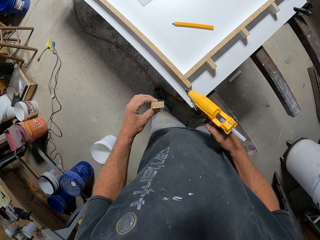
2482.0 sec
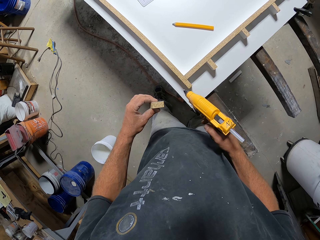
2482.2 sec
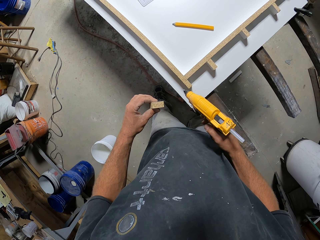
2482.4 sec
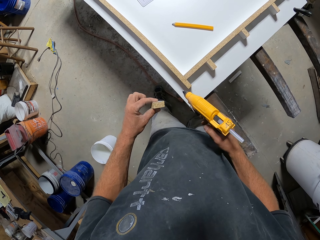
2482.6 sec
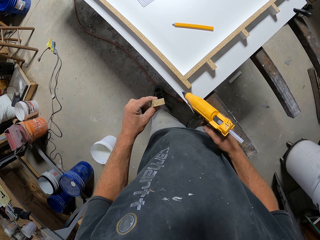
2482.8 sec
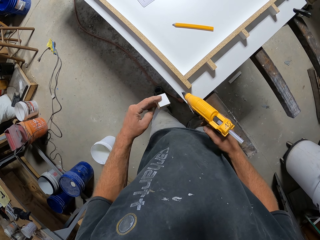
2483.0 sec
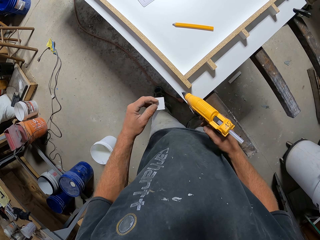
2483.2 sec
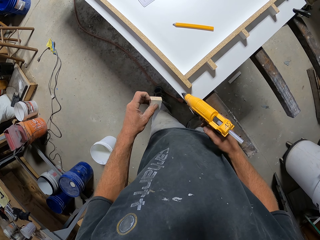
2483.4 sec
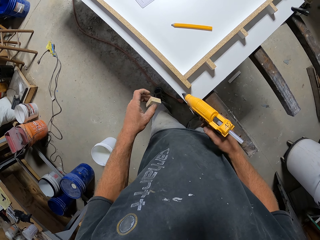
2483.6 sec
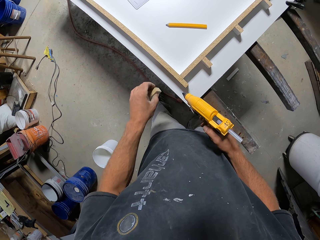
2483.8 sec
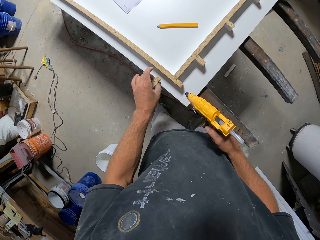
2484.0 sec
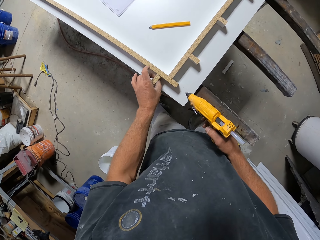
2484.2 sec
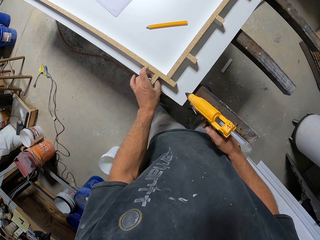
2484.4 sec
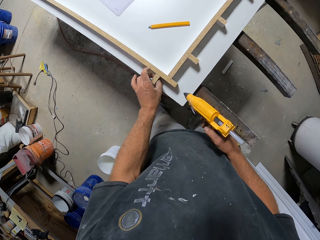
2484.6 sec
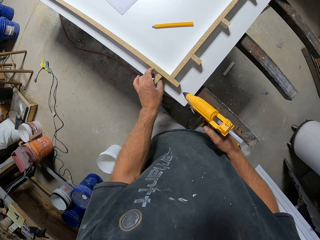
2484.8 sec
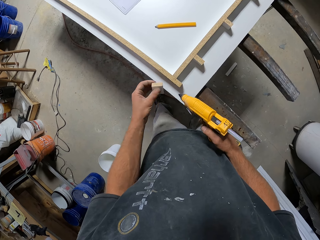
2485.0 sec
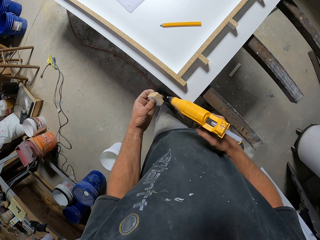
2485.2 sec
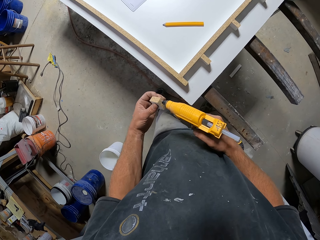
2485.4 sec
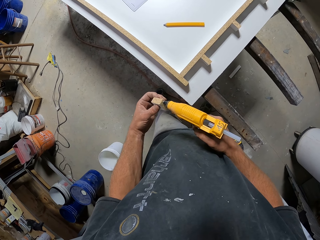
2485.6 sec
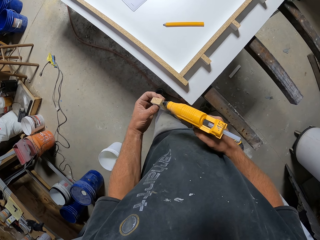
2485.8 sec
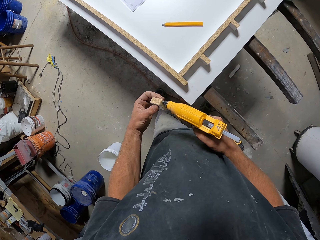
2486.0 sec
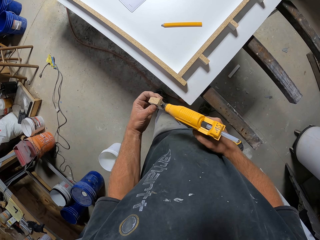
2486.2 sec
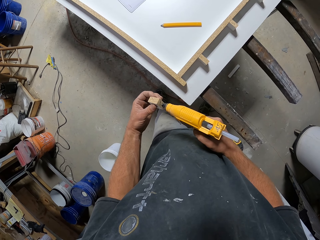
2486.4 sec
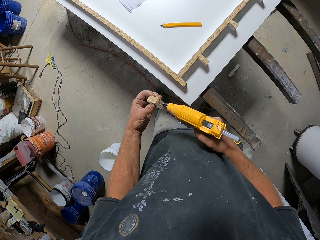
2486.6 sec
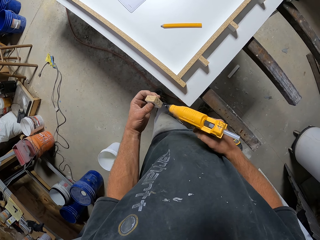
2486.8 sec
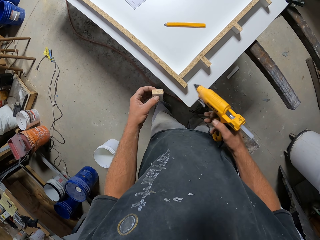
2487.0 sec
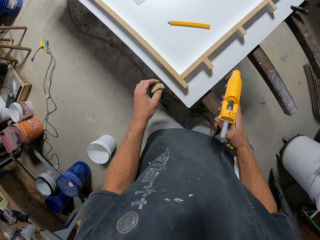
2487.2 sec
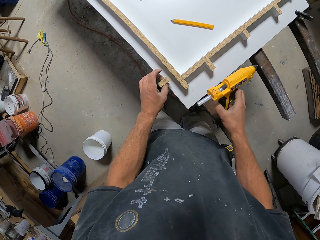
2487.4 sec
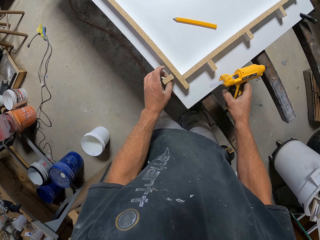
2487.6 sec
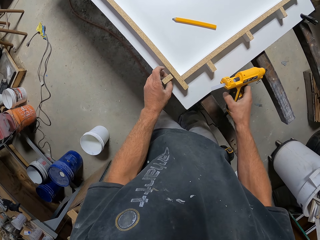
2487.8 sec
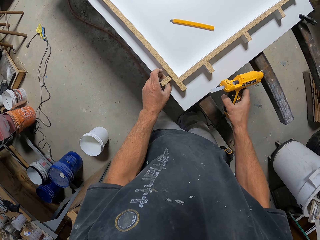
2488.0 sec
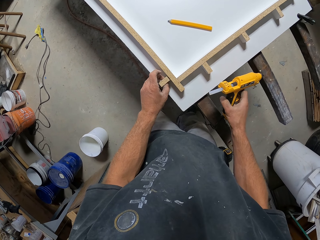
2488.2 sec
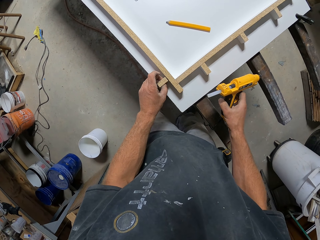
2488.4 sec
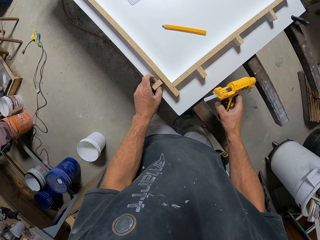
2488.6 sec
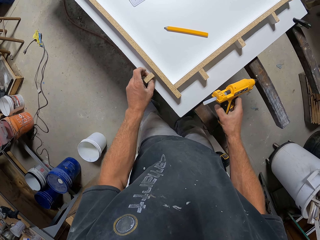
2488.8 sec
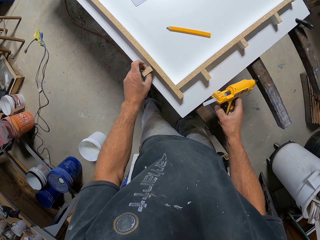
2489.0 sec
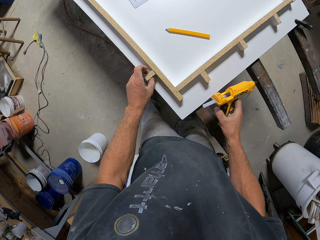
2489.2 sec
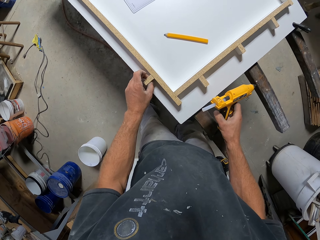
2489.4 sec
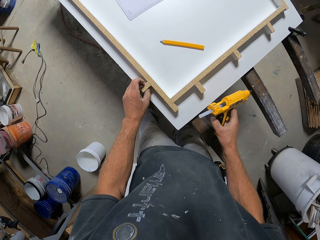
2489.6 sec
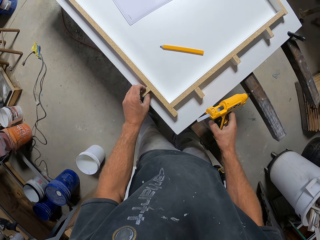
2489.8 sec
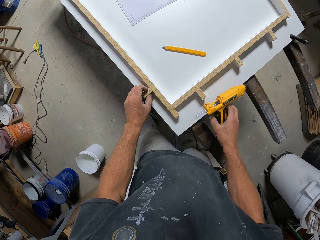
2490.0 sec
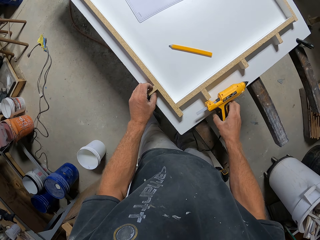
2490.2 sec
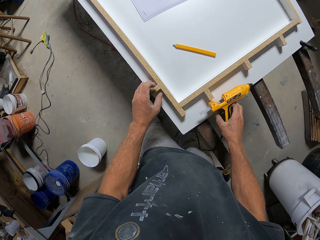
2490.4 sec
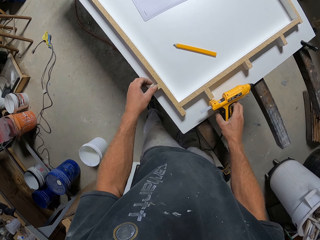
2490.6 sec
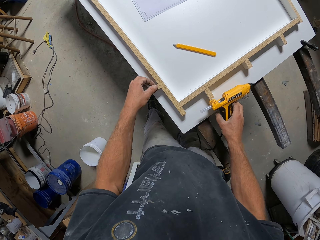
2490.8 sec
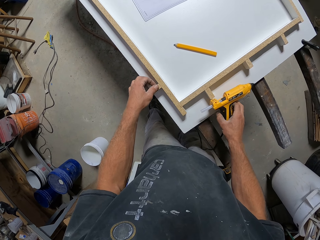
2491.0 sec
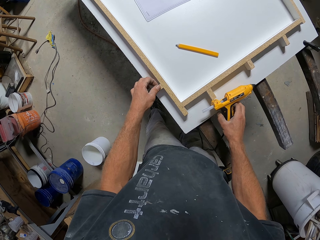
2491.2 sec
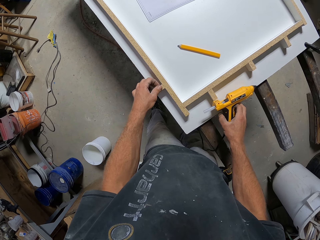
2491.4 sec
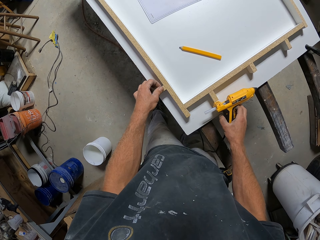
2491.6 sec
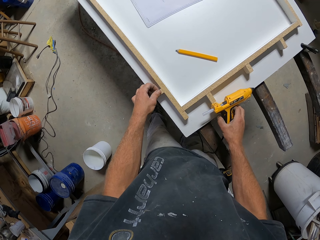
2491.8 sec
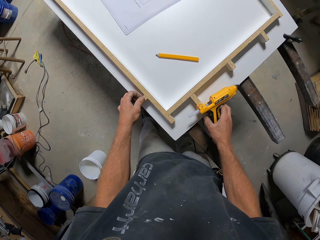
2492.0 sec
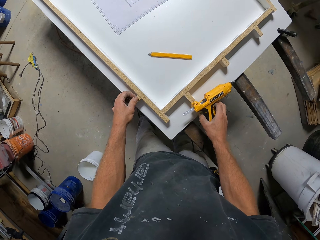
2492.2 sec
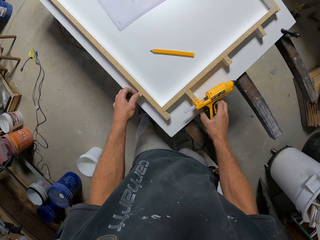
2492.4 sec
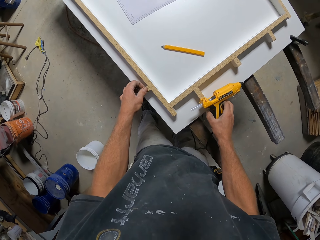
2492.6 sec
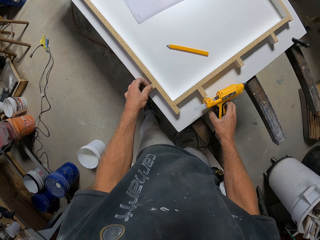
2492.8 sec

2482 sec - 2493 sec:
The camera wearer moves the glue dispenser gun aside. They turn a piece of wood and put the piece of wood on the workbench. They stick the piece of wood on the piece of wood. They lift the piece of wood and apply glue on the piece of wood with the glue gun. They move the piece of wood and put the piece of wood on the workbench. They move the piece of wood and stick the piece of wood on a narrow wood strip. They touch the workbench with the other hand.

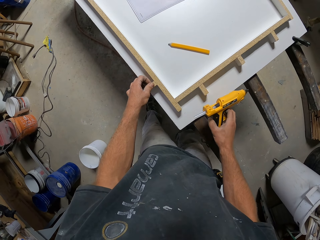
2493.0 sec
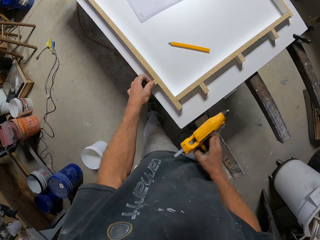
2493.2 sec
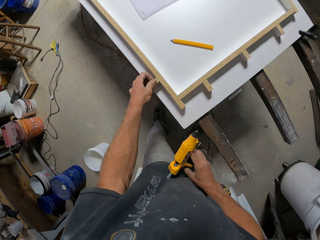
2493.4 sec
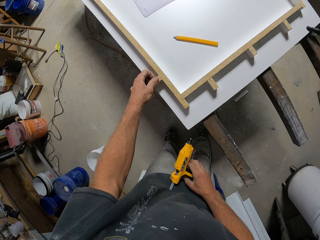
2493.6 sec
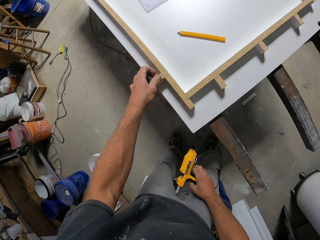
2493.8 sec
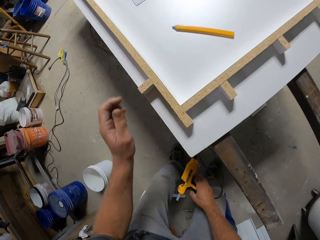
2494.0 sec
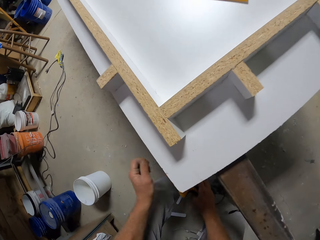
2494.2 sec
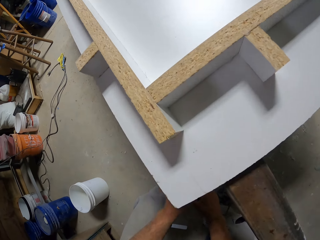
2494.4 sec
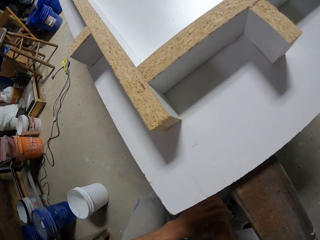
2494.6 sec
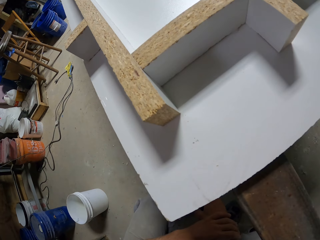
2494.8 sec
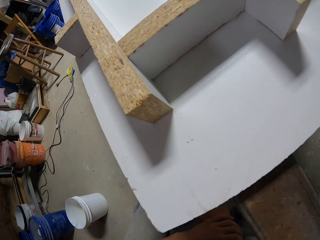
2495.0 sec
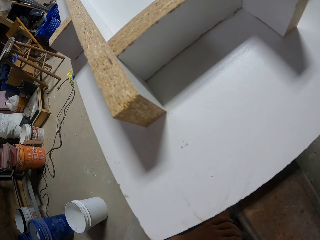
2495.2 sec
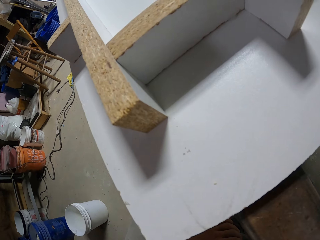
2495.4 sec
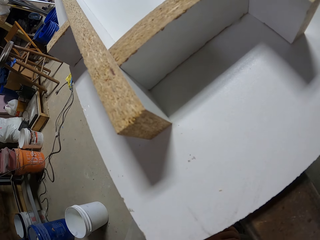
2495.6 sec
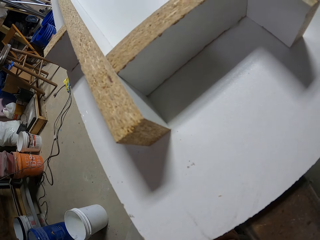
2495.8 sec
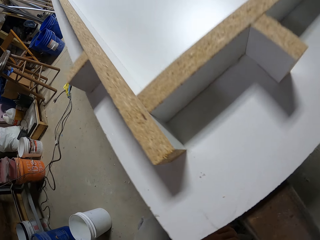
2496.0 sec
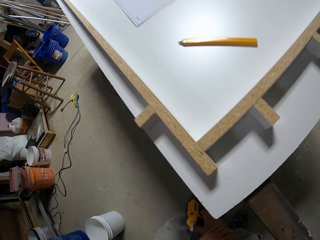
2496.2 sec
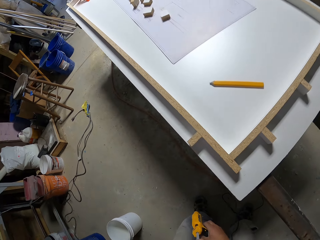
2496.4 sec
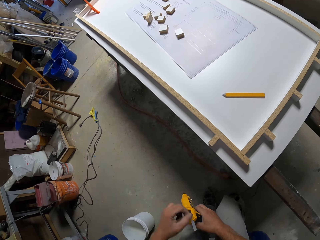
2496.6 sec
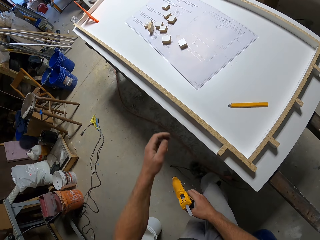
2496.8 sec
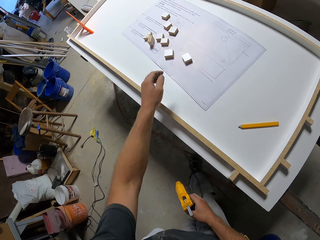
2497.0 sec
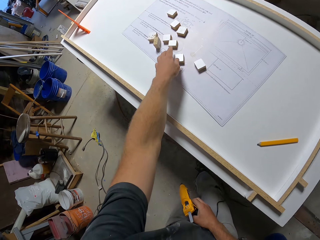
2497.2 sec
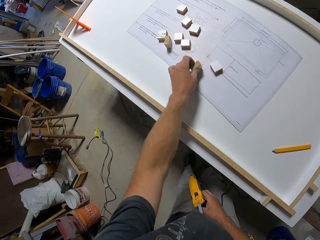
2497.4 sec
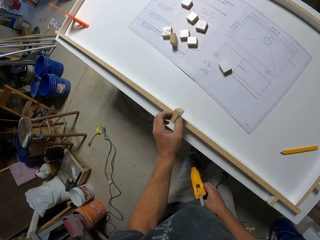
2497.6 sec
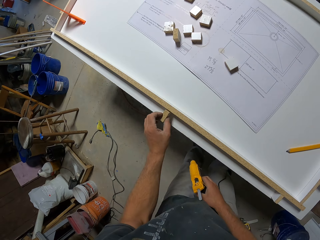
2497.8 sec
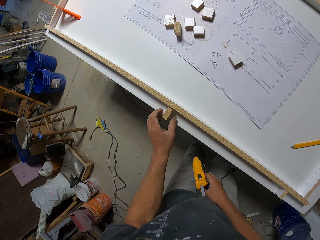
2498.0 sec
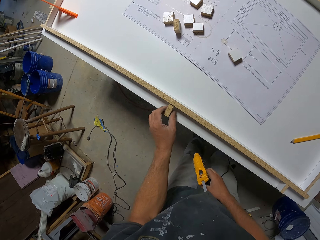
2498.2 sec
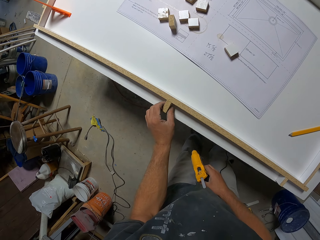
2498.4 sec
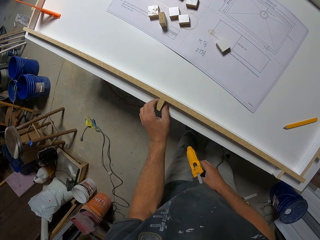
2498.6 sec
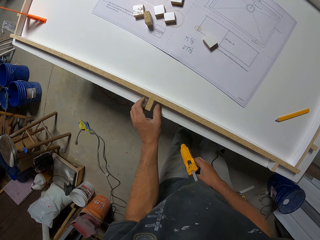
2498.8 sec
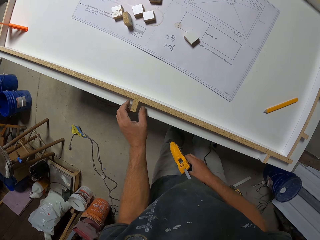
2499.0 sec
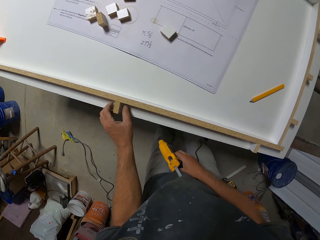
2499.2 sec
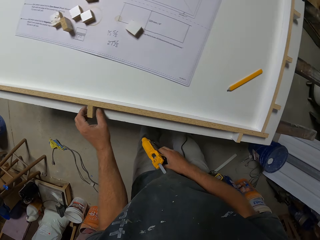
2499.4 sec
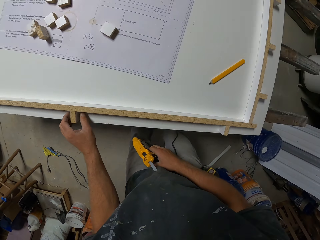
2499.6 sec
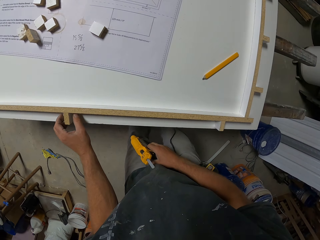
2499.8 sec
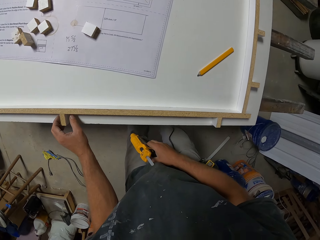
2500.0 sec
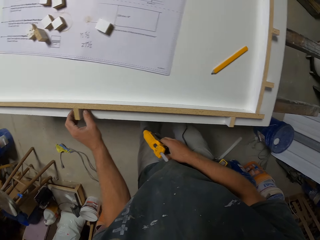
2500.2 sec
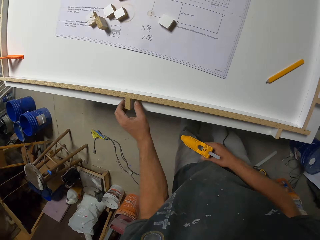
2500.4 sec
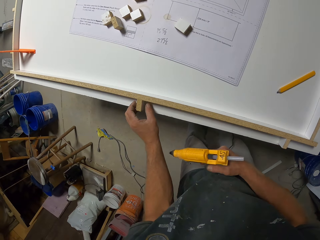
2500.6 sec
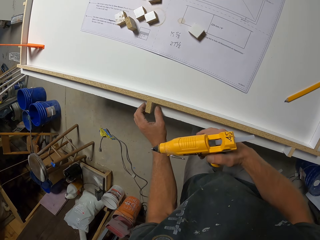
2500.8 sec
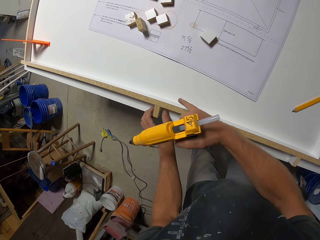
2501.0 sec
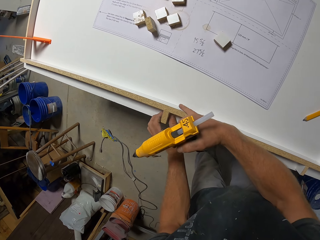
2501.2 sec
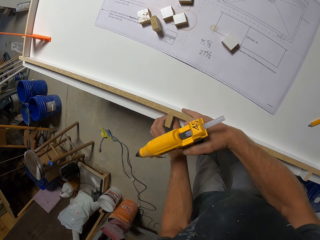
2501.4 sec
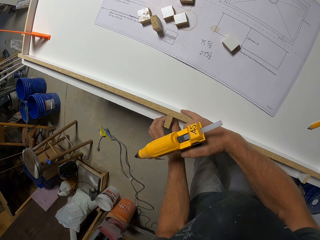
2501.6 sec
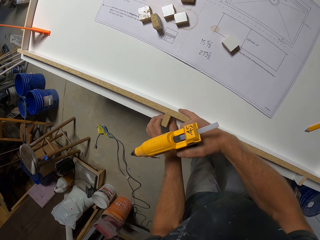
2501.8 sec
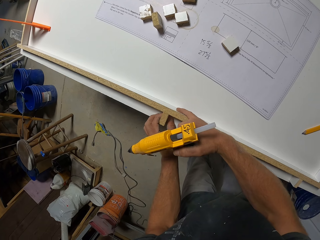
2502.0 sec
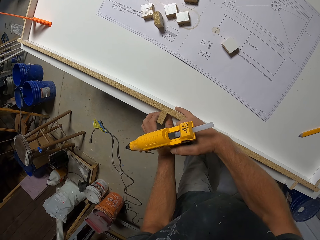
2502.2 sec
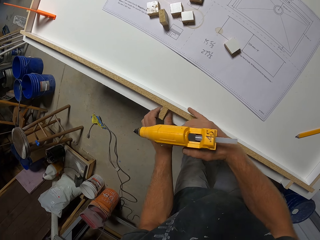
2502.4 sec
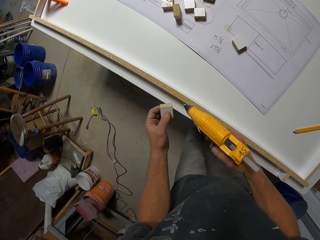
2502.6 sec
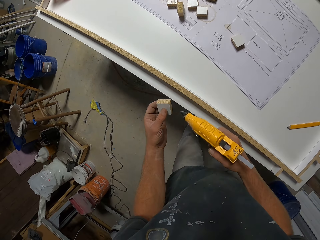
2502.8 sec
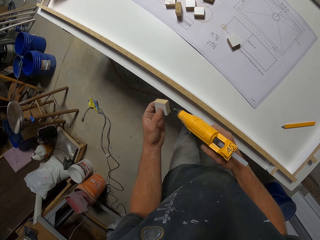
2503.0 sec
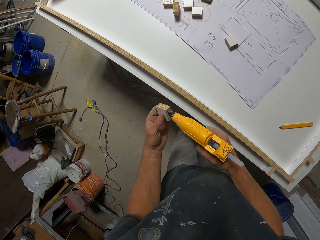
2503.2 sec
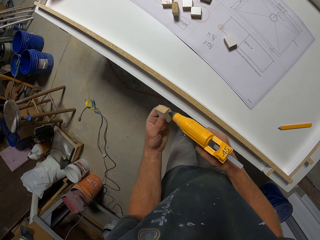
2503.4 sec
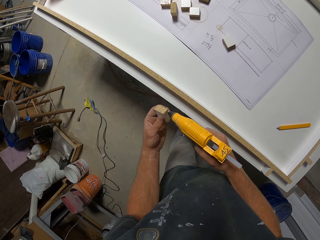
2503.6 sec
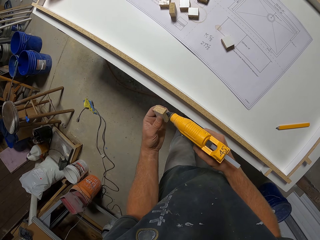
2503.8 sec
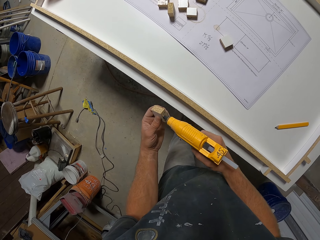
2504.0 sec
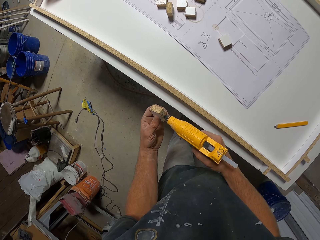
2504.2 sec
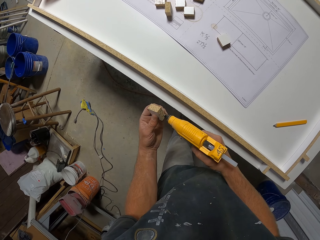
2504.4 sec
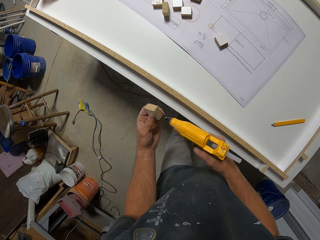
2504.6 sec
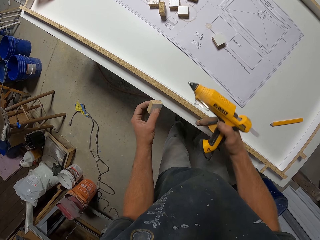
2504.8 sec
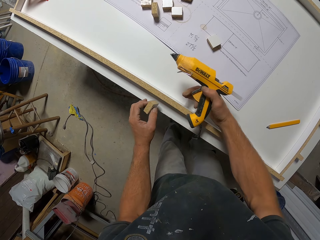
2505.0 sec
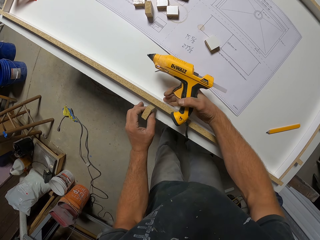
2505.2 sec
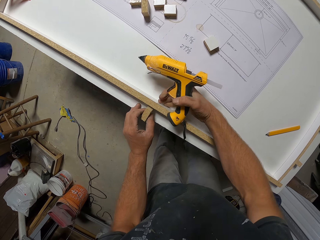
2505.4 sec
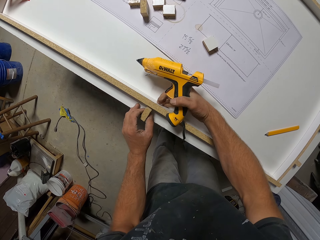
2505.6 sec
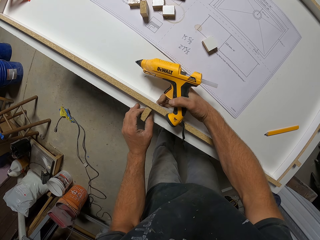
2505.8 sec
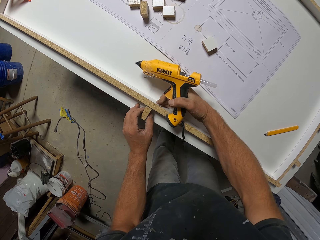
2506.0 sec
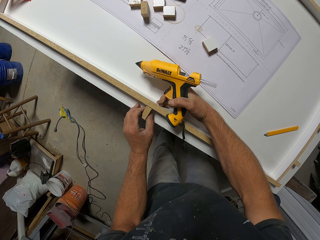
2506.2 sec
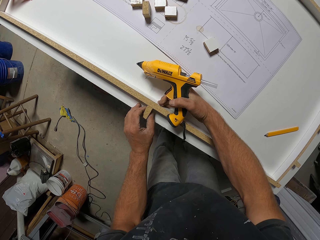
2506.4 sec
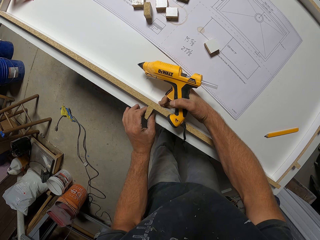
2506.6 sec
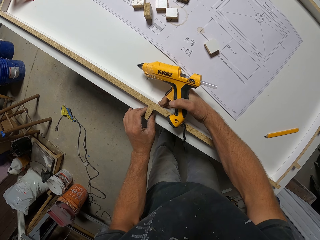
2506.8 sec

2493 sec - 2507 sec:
The camera wearer removes their hand from the workbench. They bend and kneel down. They stand and walk. They pick up a piece of wood from the workbench and put the piece of wood on the workbench. They move the other hand, hold a narrow wood strip and move their hand away from the narrow wood strip. They lift the piece of wood and apply glue on the piece of wood with the glue gun. They move their hand towards the narrow wood strip, stick the piece of wood on the narrow wood strip and hold the narrow wood strip.
